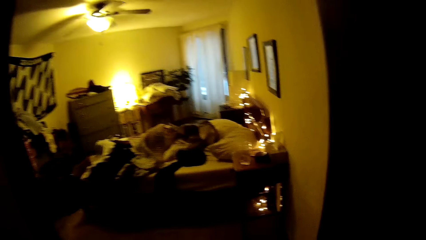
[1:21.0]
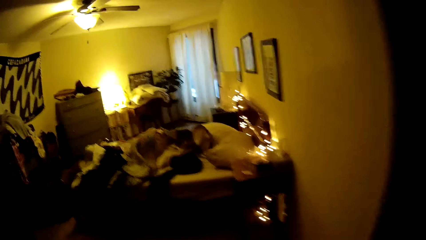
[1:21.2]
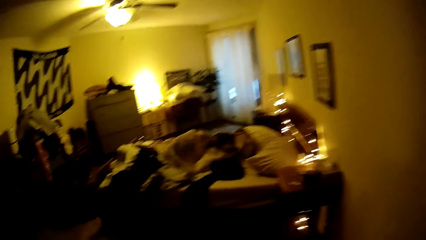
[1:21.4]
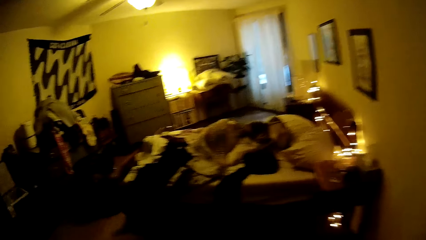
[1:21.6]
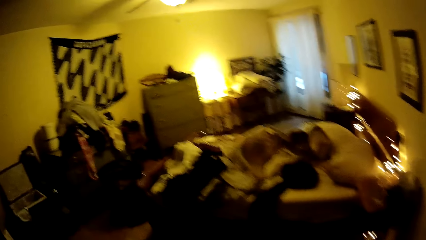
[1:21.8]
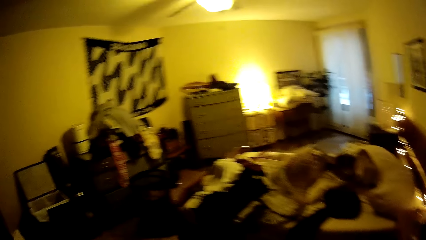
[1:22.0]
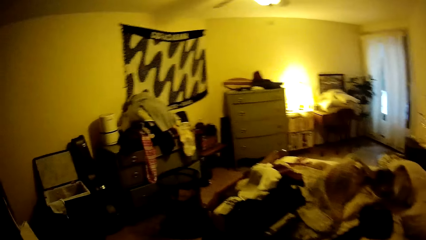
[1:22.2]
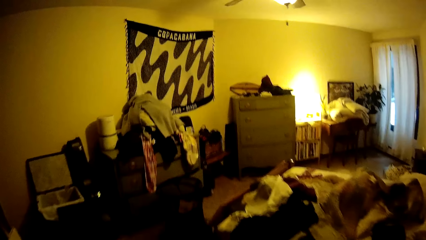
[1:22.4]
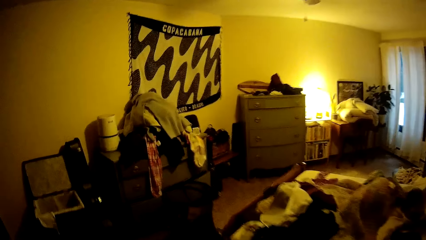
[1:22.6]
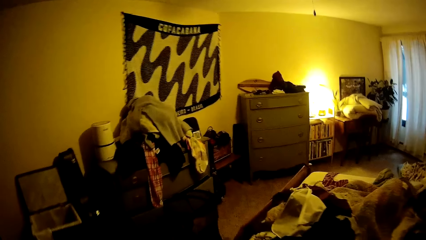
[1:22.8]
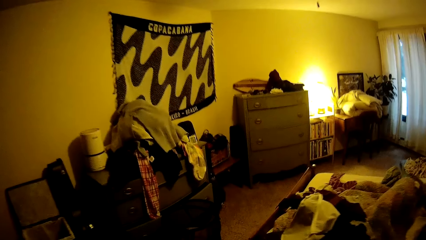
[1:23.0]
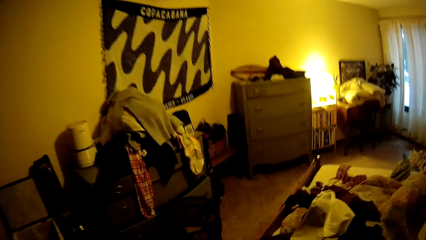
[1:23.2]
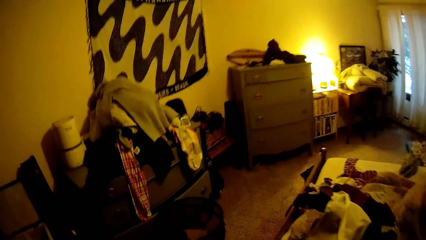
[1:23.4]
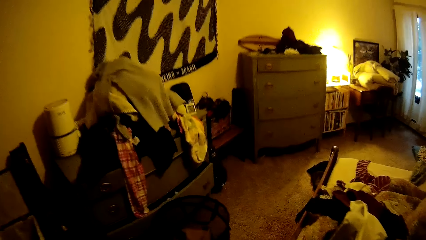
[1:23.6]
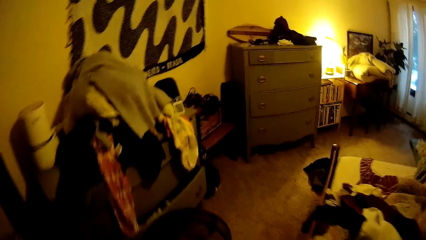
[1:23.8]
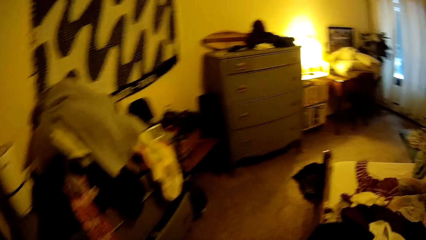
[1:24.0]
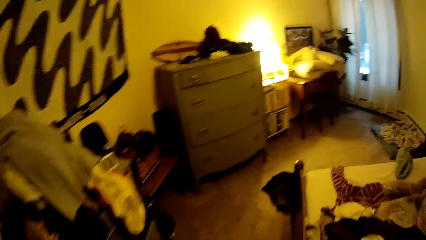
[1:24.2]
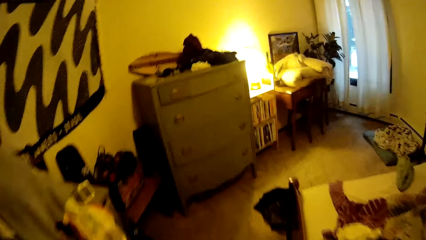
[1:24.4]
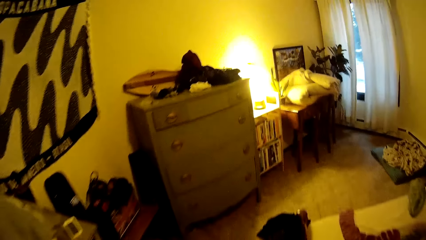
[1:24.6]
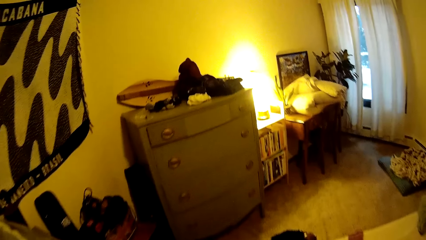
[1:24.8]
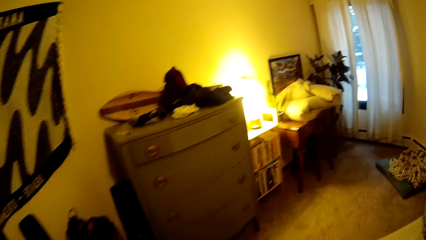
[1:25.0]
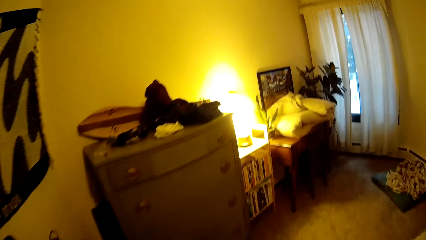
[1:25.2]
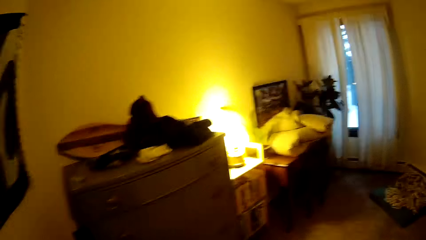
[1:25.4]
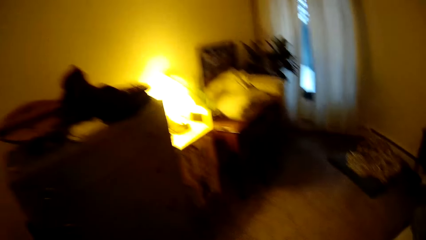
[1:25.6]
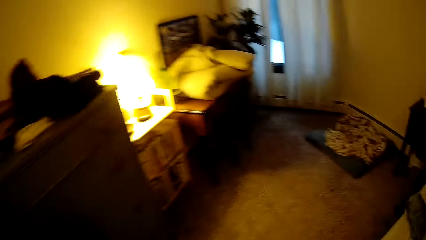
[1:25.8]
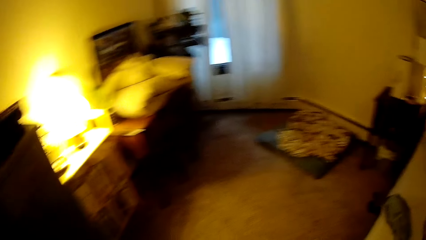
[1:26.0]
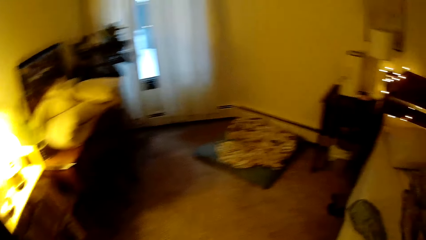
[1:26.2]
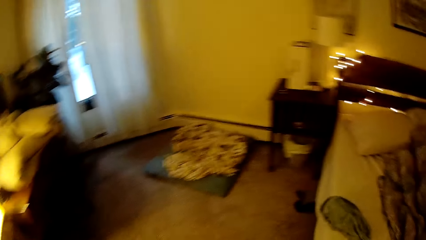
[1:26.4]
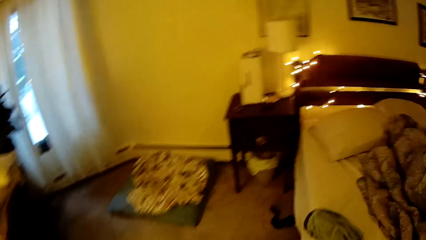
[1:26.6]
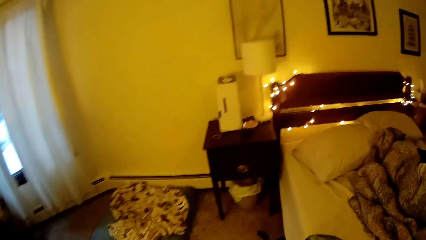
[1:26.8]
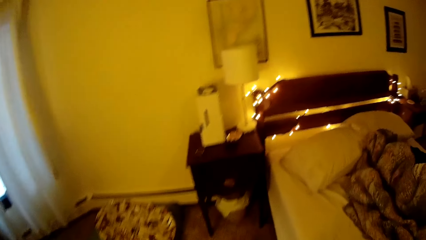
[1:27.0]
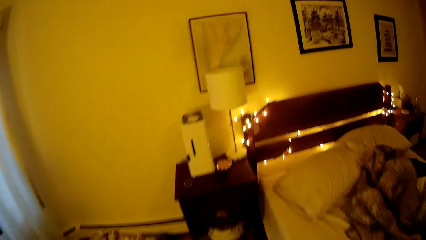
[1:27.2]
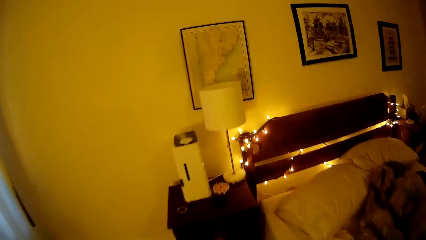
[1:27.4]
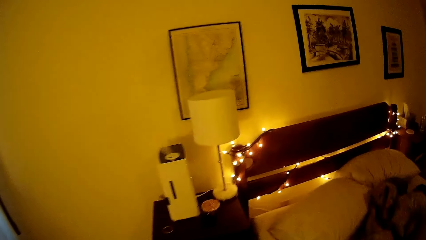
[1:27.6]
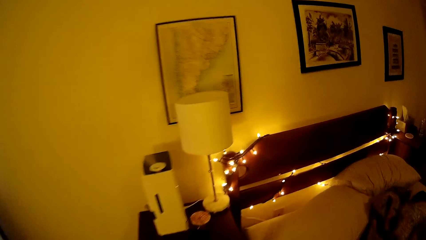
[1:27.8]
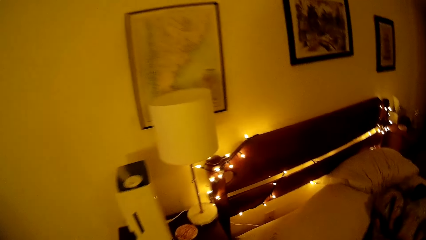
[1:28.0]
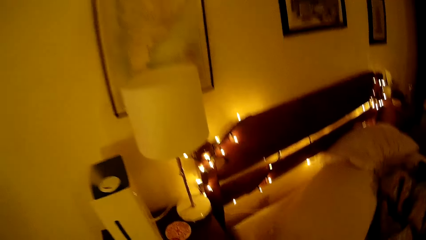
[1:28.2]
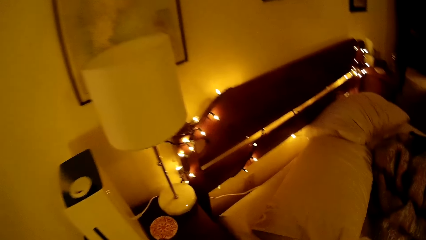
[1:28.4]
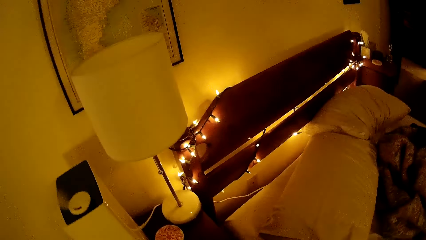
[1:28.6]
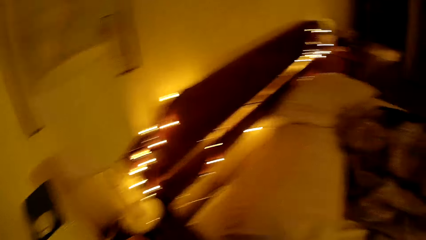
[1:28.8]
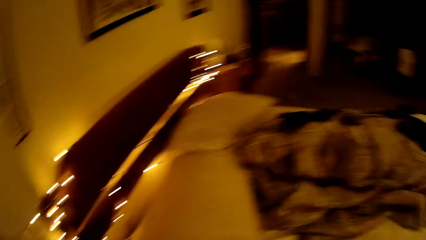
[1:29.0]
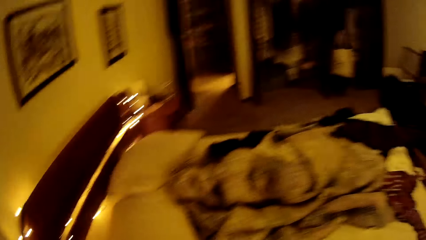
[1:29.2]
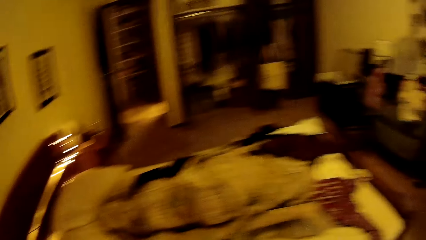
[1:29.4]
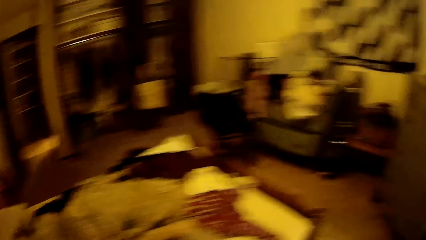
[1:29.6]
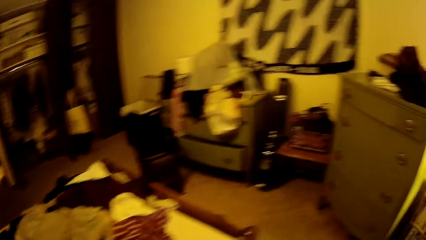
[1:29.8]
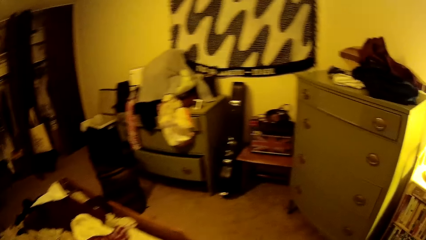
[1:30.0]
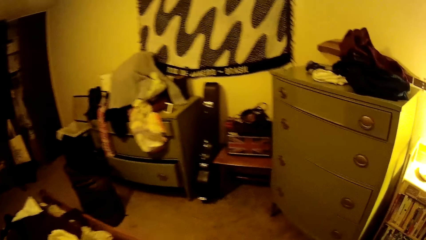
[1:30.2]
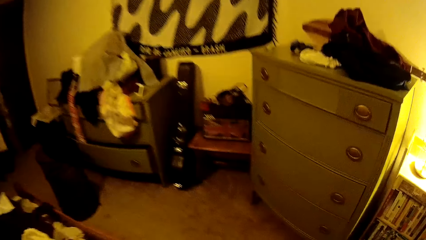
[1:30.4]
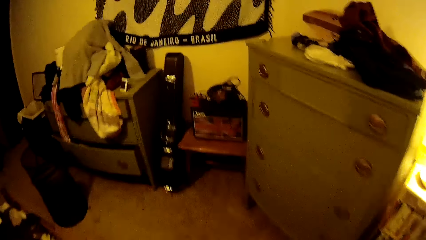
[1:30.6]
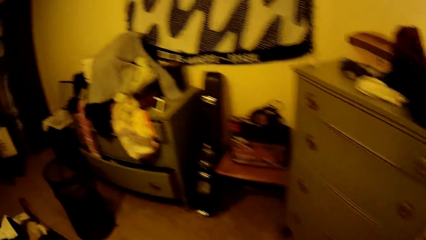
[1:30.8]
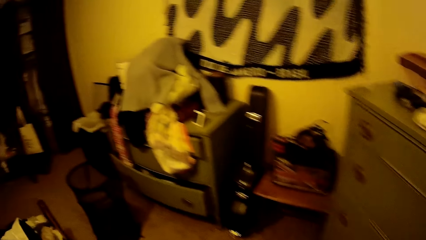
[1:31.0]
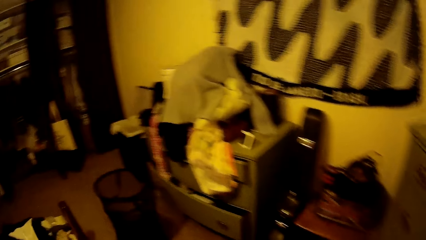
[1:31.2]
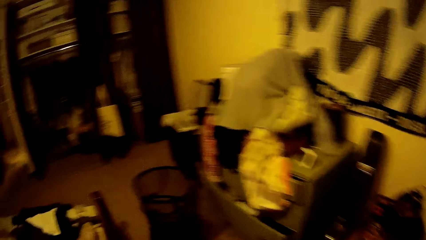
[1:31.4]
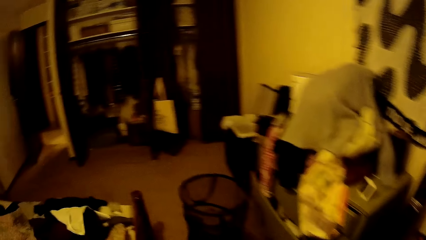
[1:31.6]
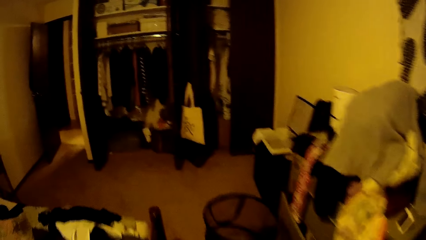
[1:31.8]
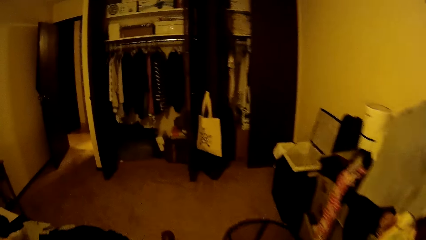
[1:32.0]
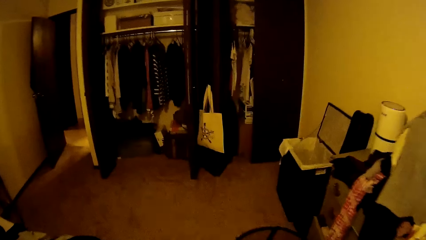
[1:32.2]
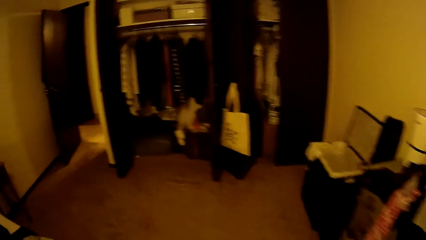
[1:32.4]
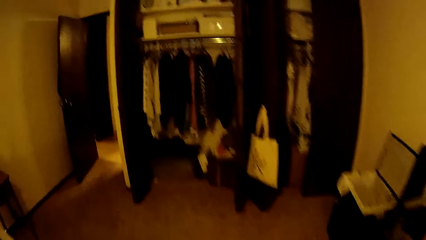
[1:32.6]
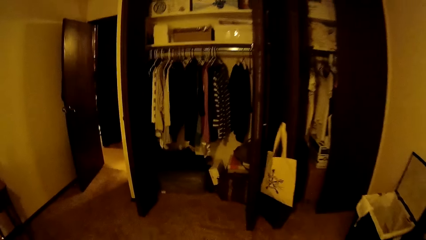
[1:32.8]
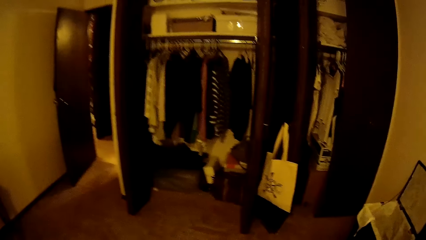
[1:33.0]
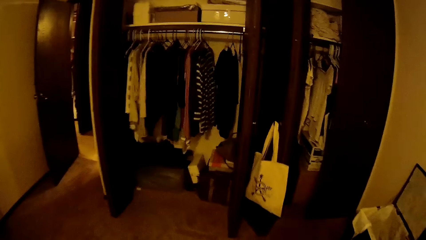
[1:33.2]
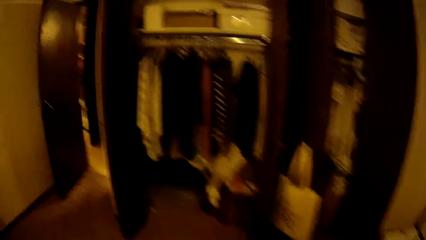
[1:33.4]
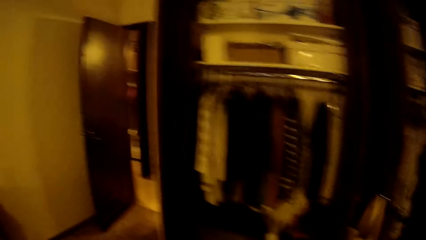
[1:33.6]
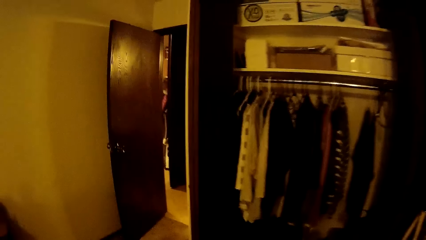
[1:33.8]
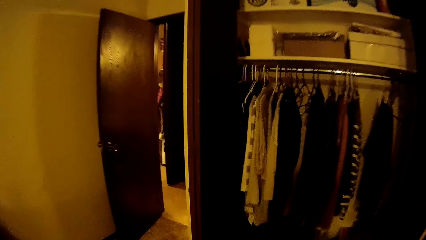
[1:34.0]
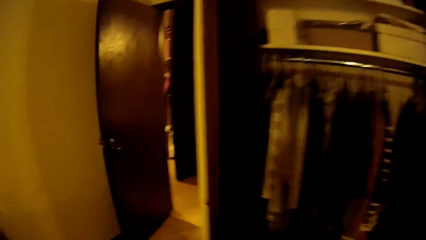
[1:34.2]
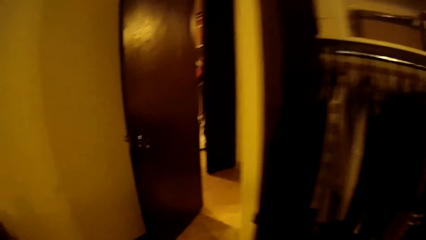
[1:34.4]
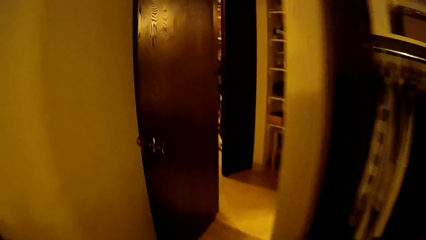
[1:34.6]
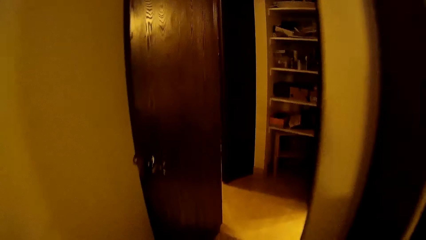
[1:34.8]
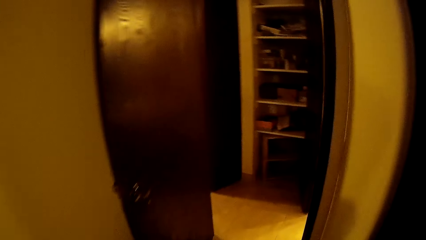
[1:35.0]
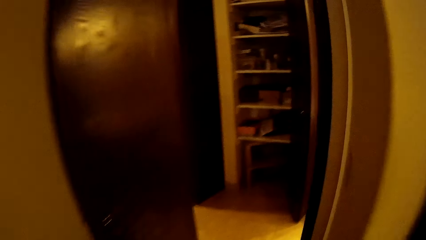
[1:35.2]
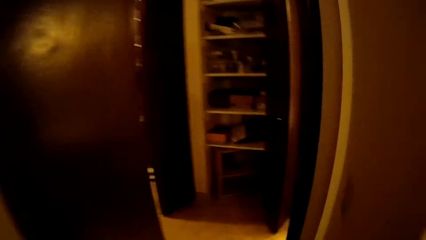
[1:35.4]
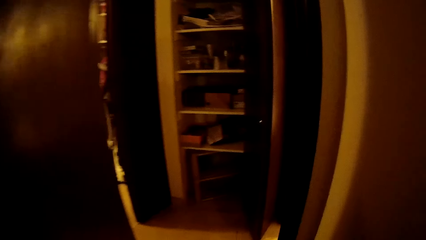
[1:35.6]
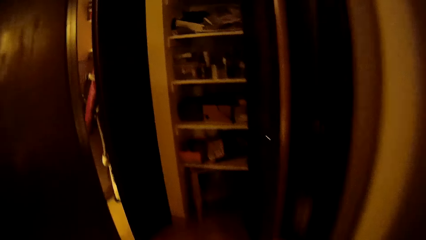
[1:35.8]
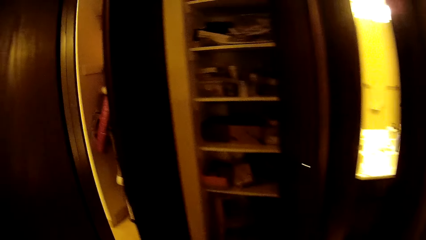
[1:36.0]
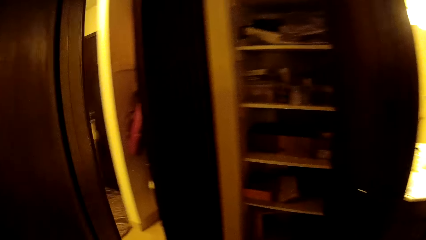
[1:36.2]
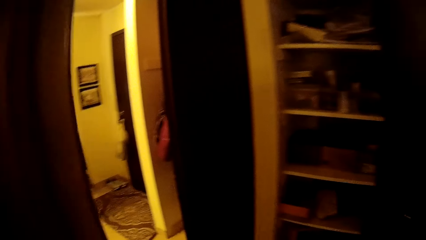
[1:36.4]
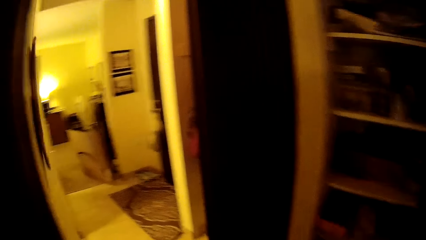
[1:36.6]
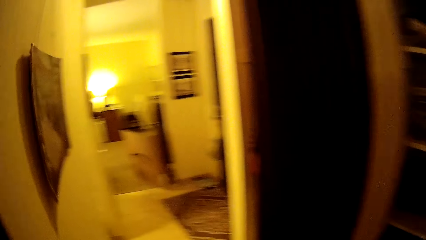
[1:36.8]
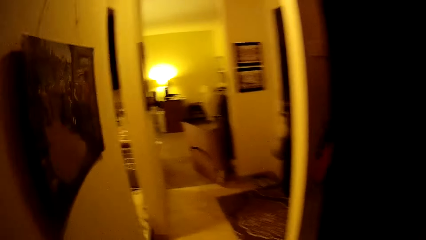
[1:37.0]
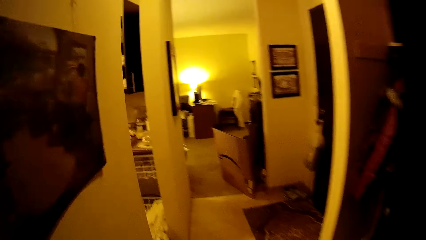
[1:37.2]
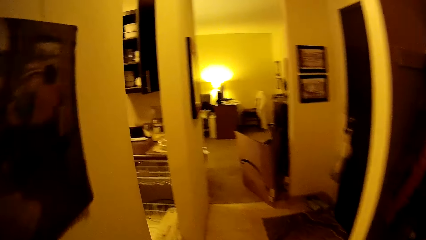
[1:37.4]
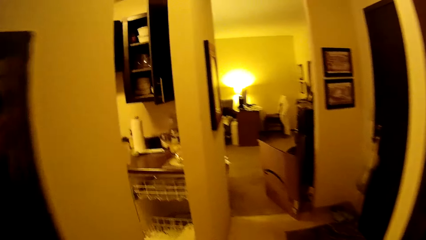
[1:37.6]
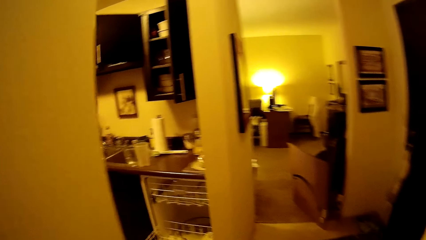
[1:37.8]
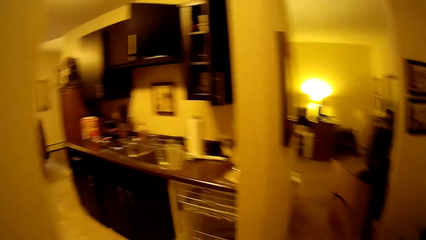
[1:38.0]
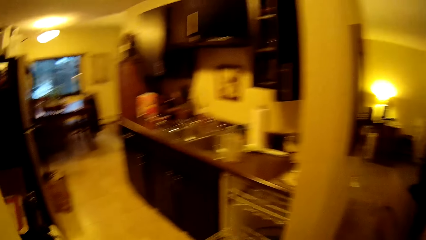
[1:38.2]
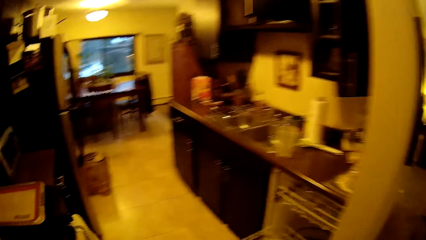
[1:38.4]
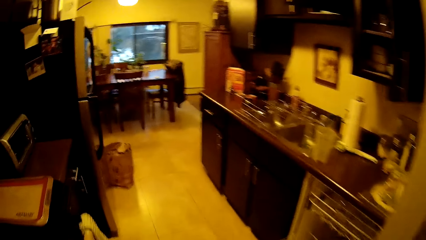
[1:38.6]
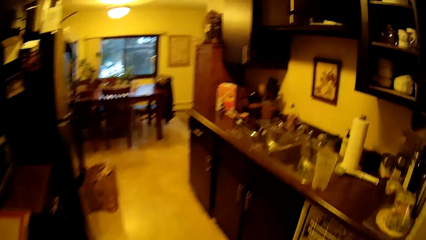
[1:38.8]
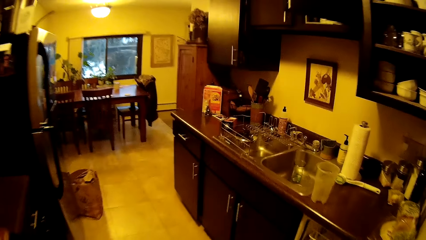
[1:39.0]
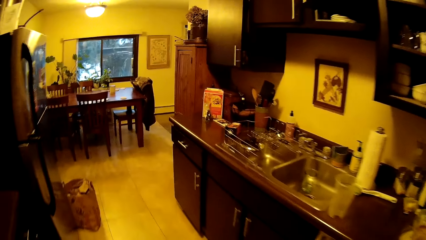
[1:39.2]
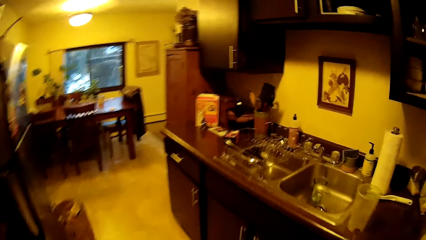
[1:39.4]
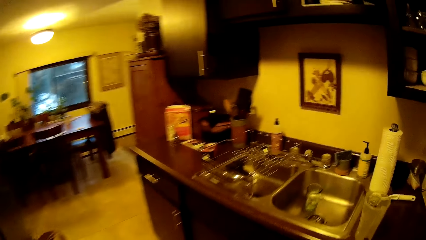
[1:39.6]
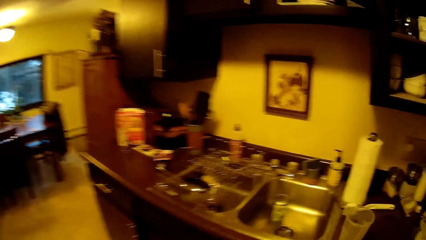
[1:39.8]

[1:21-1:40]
The camera wearer picks up a glass from the cabinet. They enter into a kitchen.
